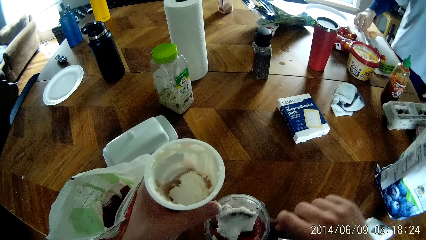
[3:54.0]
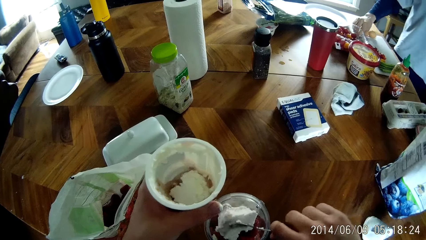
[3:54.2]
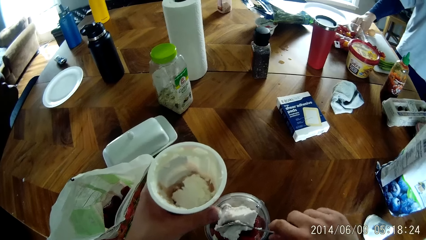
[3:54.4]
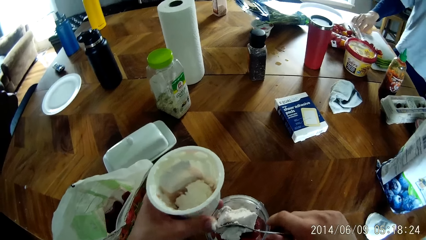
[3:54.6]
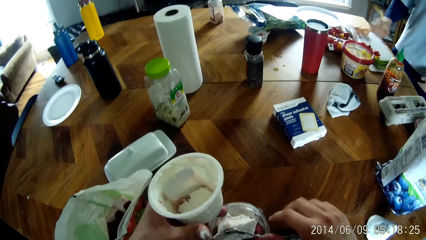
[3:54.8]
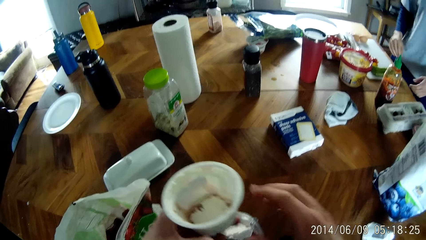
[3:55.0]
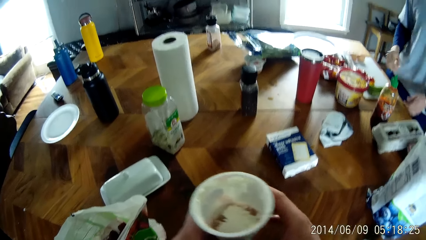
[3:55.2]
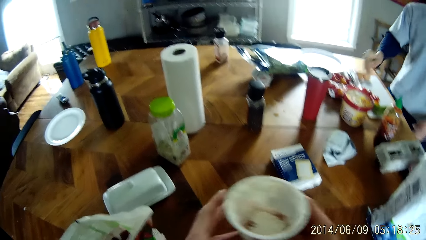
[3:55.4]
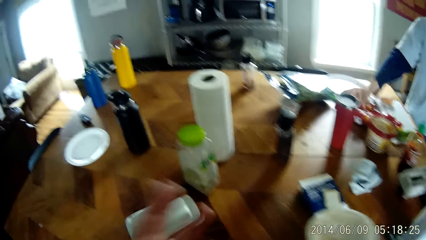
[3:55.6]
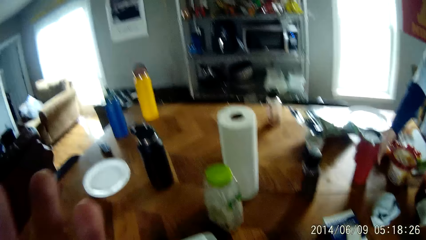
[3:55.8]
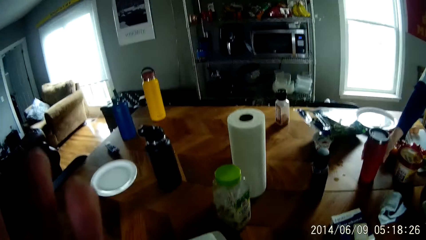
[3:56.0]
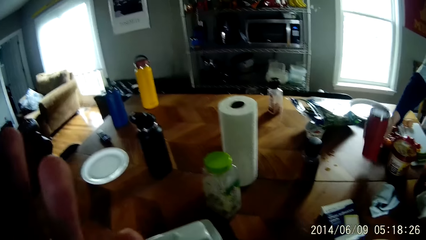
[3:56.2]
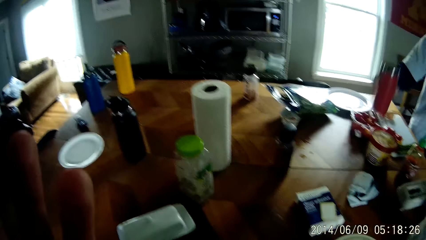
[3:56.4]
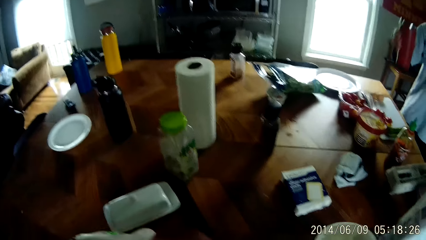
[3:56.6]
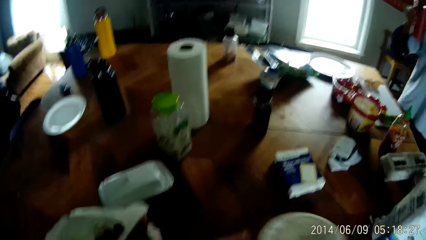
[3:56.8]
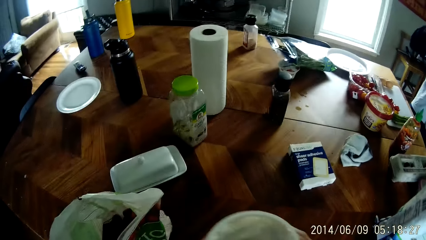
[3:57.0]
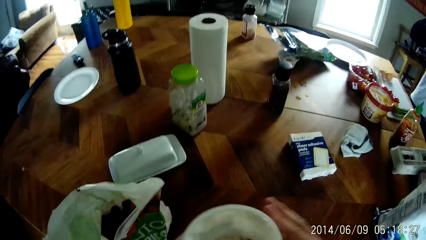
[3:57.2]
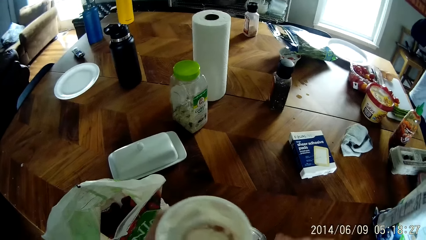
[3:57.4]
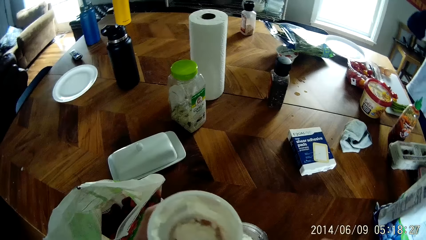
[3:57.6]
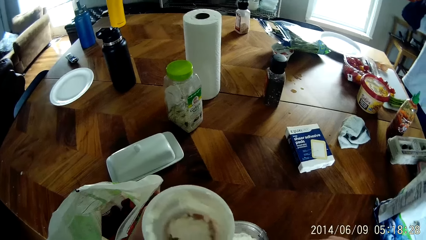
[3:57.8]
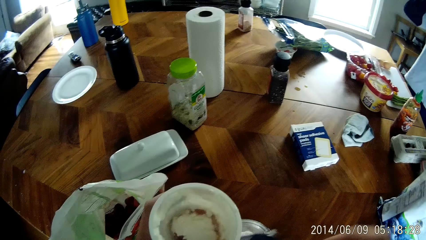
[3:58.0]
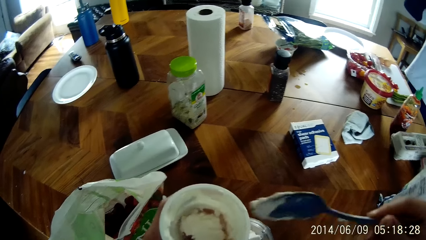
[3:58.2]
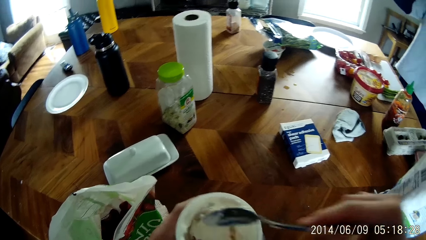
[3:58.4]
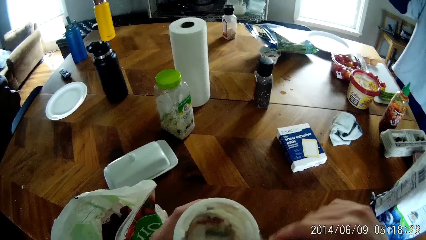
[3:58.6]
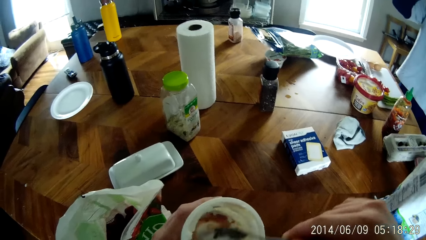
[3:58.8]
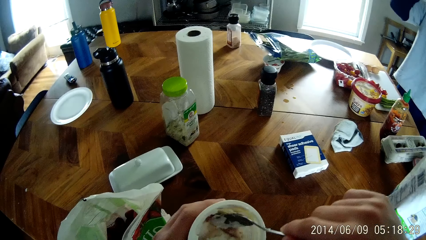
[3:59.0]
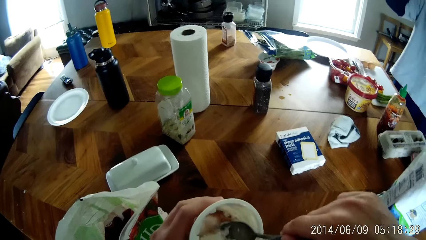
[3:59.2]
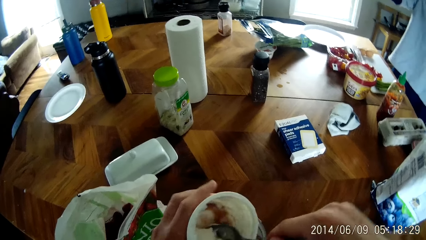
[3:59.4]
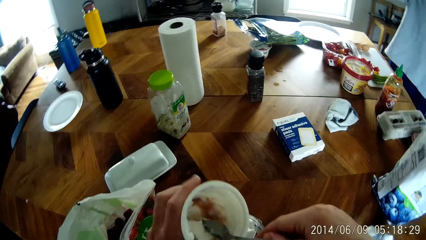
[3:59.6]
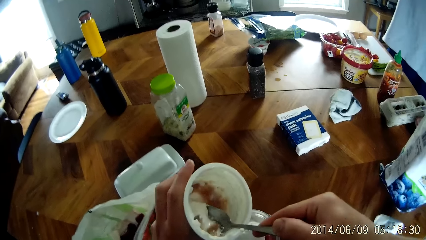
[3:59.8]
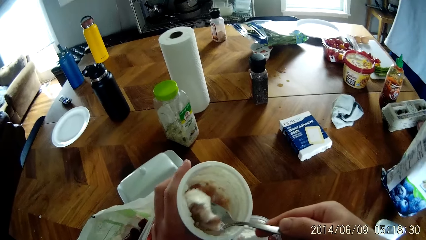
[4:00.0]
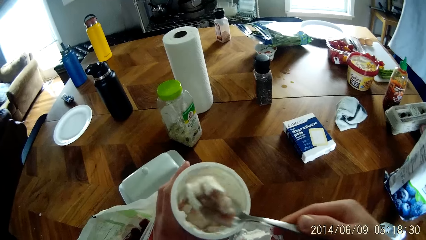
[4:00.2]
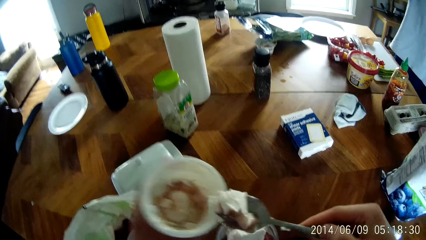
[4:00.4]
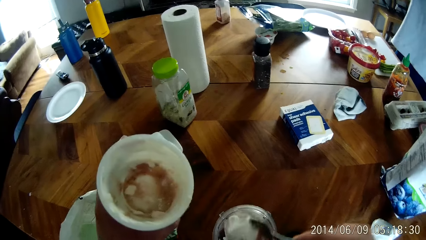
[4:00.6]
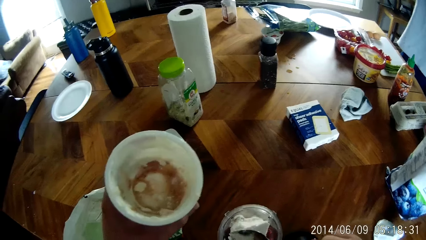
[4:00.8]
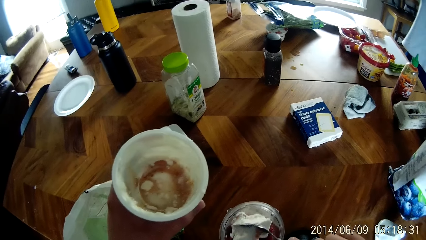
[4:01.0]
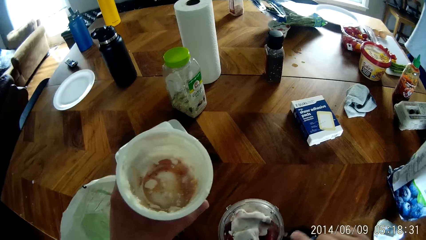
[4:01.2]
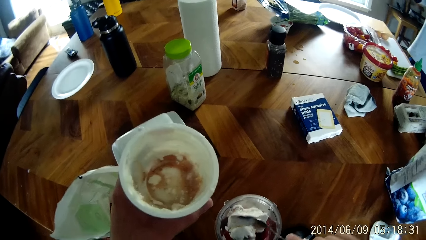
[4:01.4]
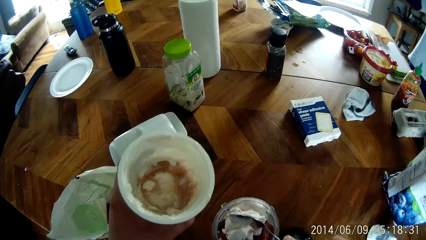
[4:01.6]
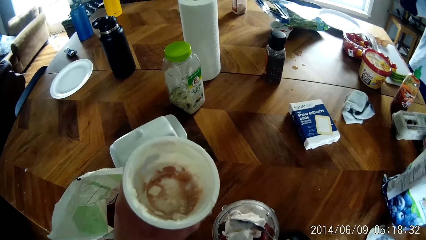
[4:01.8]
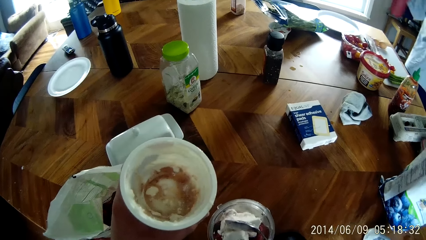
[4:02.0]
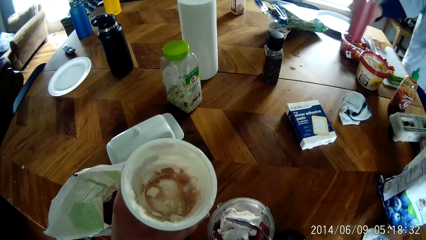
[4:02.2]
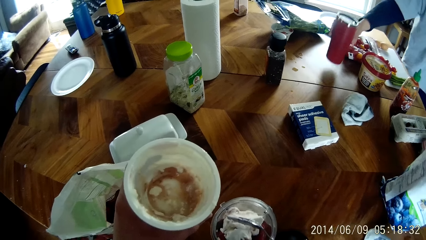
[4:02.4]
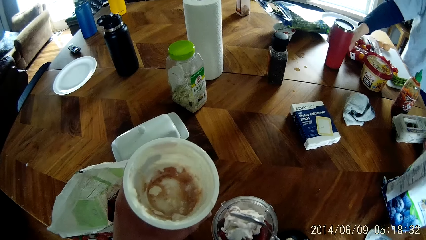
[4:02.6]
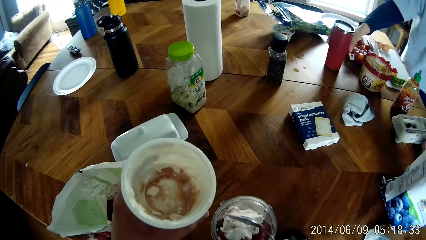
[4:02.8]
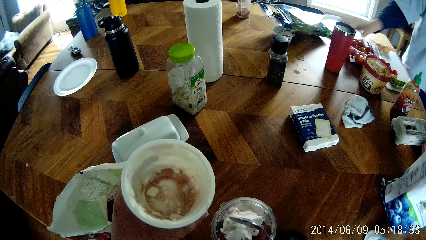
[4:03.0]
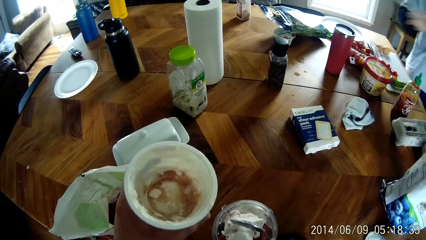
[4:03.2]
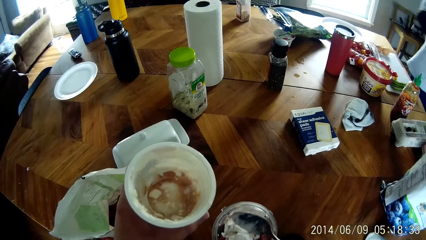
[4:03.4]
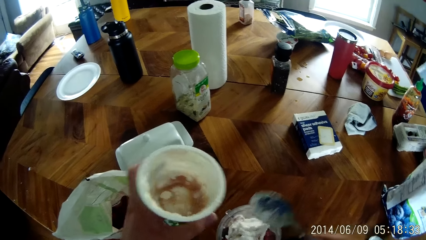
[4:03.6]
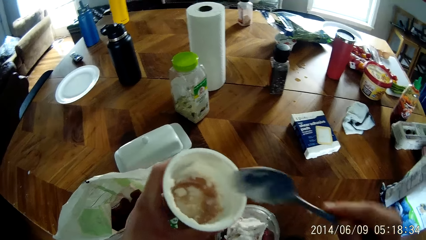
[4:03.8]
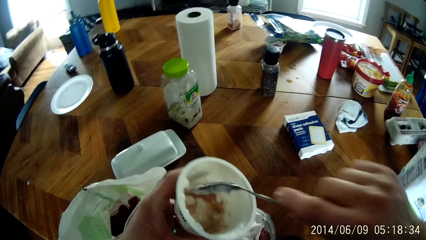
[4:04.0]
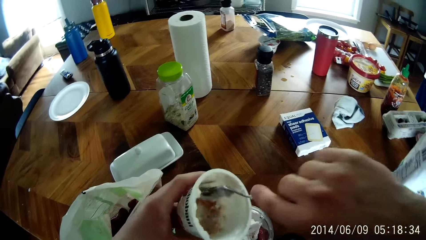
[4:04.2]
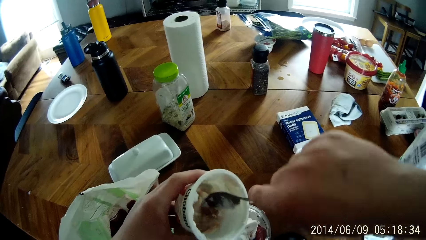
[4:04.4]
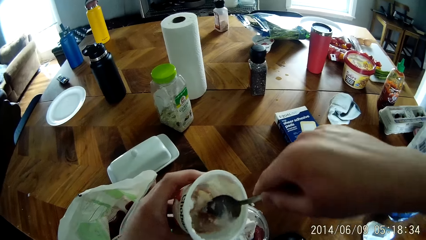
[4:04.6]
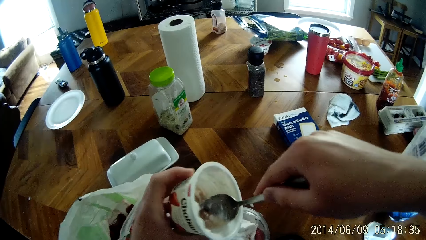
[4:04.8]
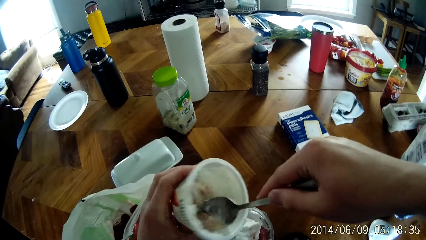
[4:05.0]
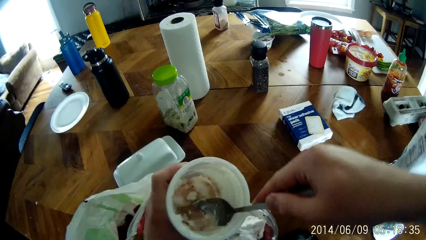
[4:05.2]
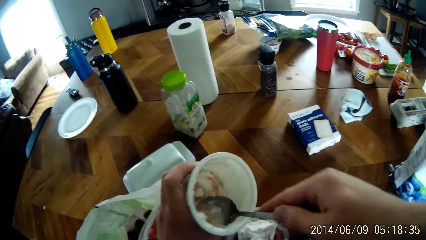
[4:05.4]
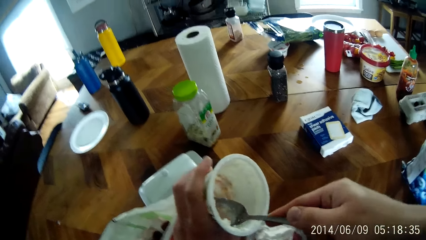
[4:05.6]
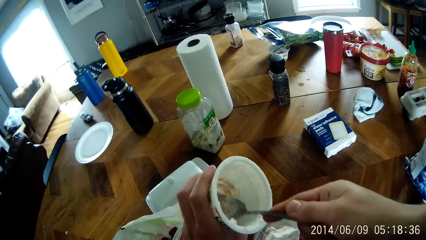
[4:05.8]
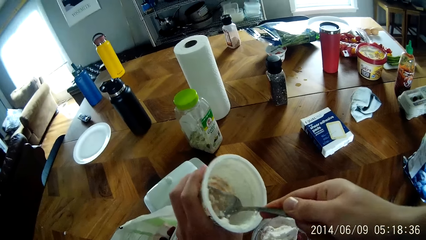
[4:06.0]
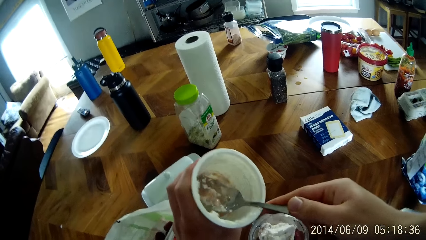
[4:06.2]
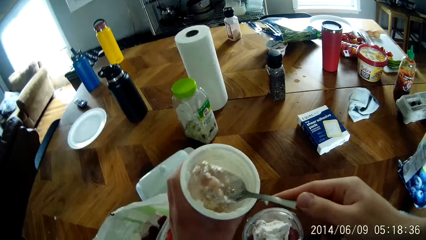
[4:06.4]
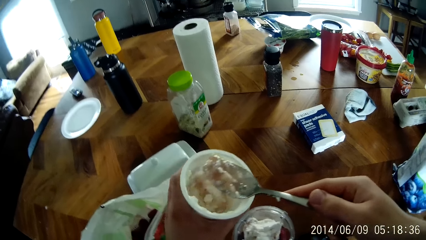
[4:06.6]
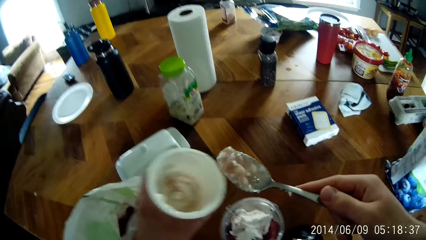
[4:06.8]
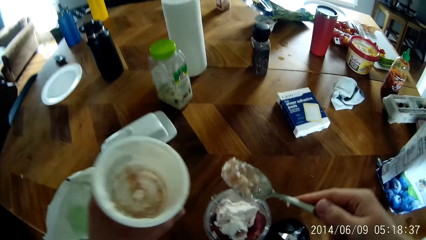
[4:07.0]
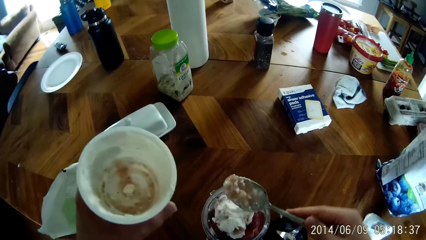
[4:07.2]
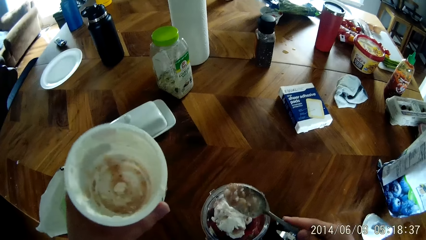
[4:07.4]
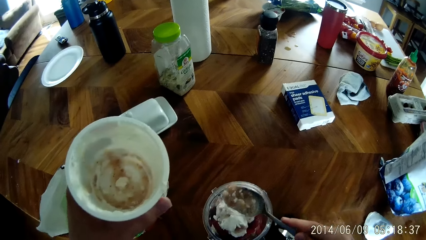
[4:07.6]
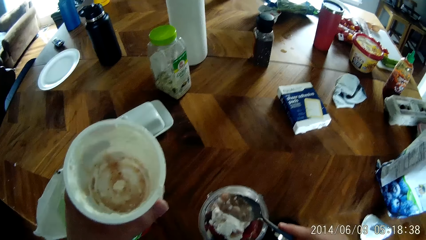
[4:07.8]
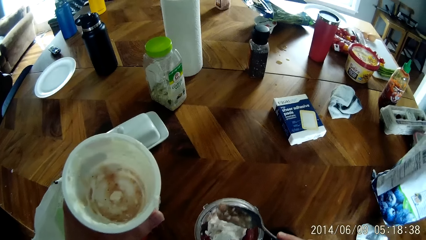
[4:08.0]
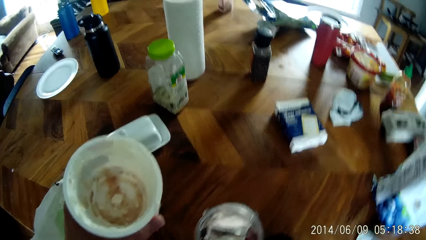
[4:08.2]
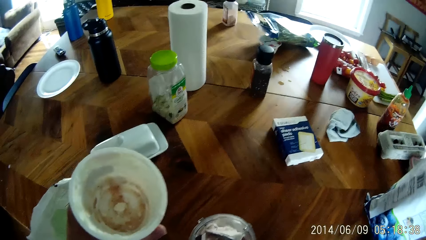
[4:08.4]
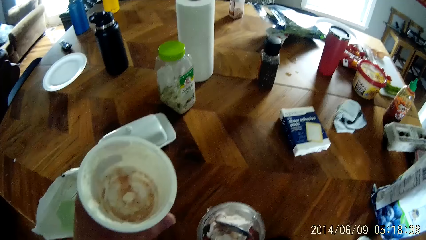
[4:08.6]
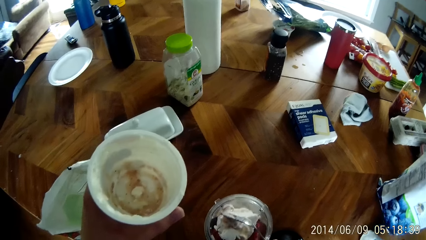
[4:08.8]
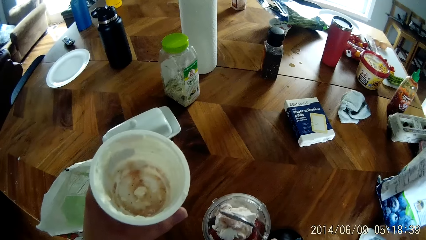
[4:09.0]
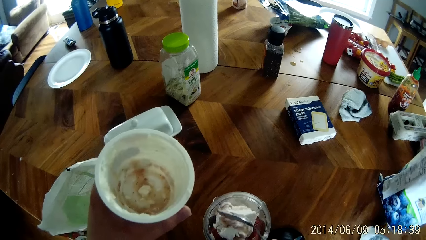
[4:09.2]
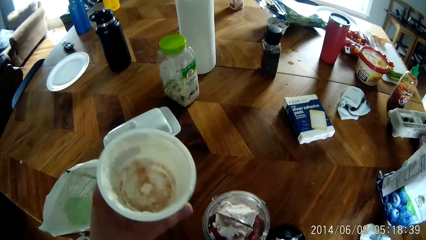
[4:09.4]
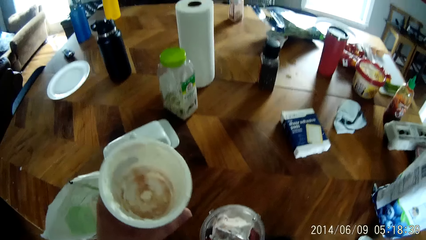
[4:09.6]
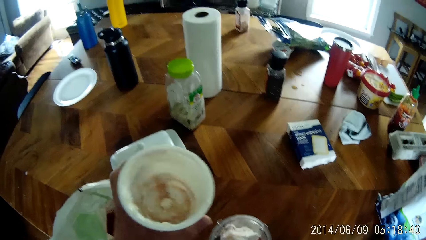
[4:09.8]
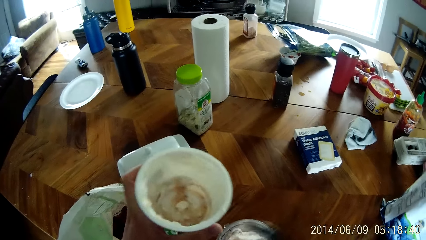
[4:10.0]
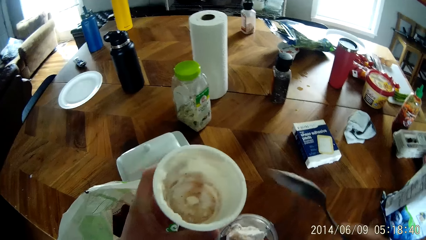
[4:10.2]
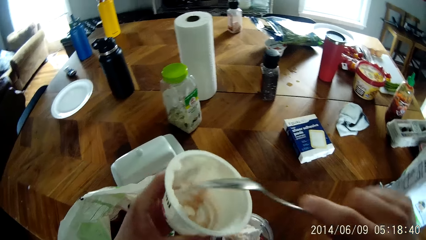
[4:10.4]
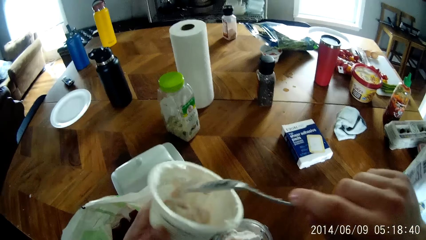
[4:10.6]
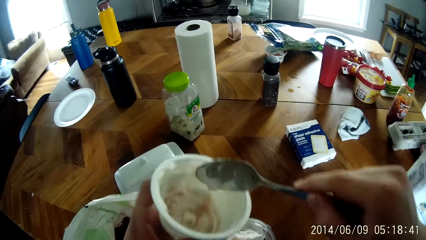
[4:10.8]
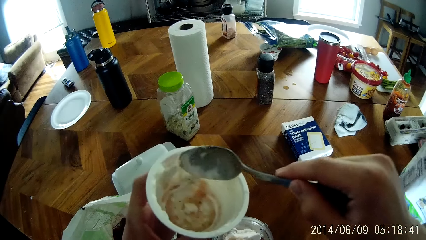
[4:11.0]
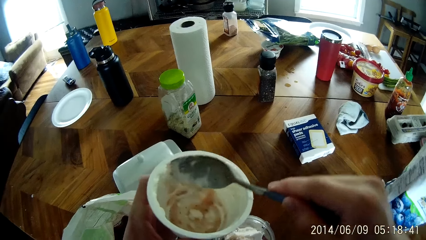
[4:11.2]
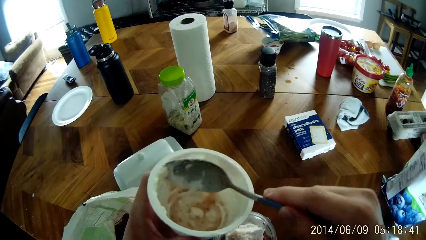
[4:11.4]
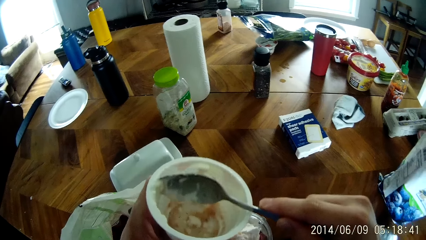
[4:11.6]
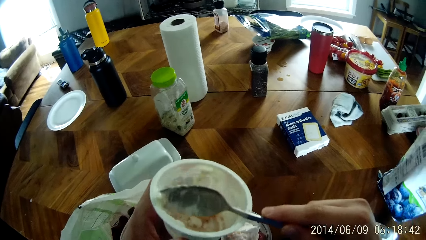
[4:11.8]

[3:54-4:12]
The camera wearer puts something in a bowl. A man moves the knife on the table. The camera wearer passes the container in his left hand to his right hand. He points at something, and places the bowl on the table. The man picks a can from the table with the right hand. The camera wearer passes the container in his right hand to his left hand. He picks the bowl from the table. He takes yoghurt from the container with the spoon in his right hand. He puts the yoghurt in the blender on the table with the spoon in his right hand. The man drops a flask on the table with his right hand. The camera wearer takes yoghurt from the container with the spoon in his right hand. He puts the yoghurt in the blender on the table with the spoon in his right hand. He takes yoghurt from the container with the spoon in his right hand.
